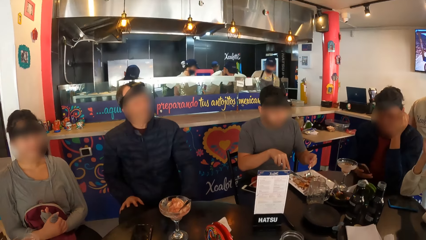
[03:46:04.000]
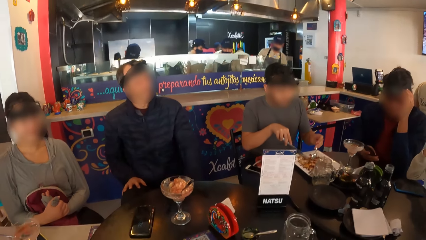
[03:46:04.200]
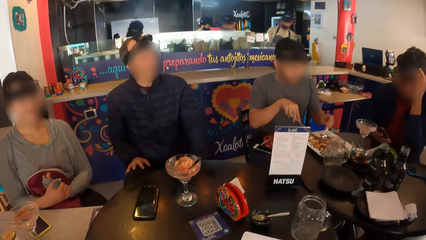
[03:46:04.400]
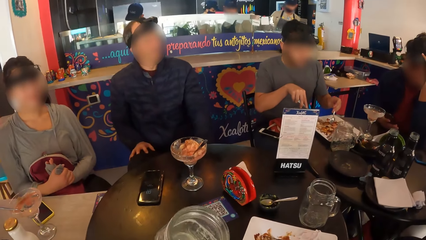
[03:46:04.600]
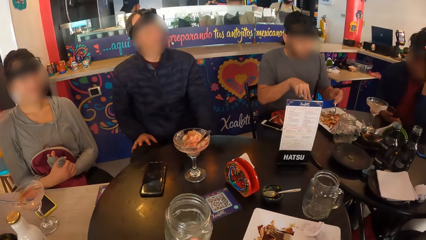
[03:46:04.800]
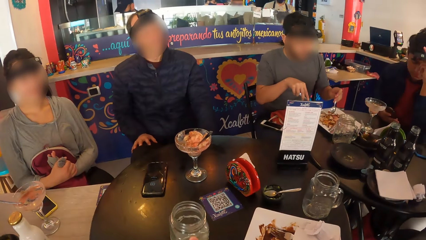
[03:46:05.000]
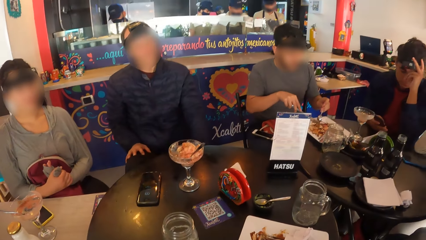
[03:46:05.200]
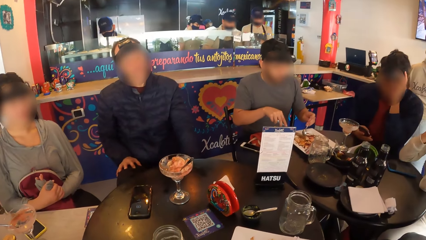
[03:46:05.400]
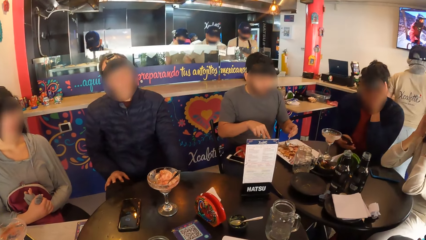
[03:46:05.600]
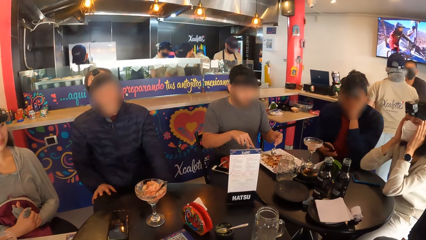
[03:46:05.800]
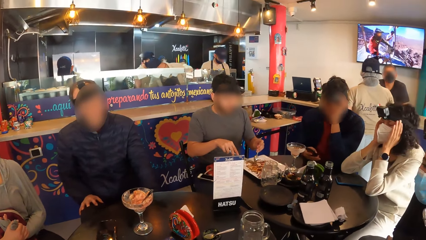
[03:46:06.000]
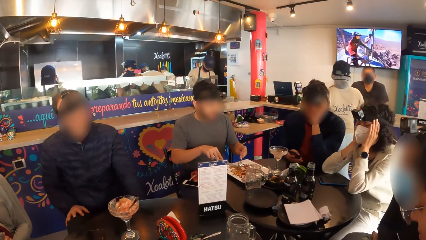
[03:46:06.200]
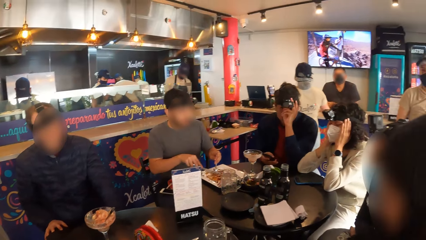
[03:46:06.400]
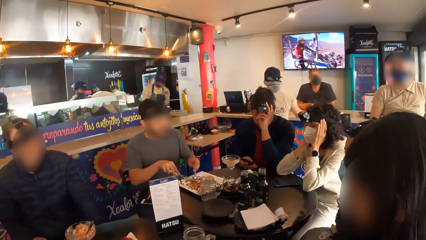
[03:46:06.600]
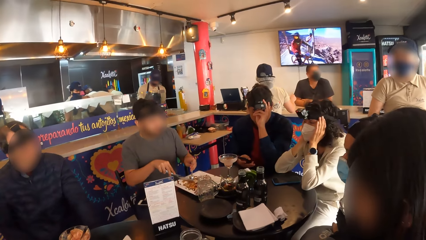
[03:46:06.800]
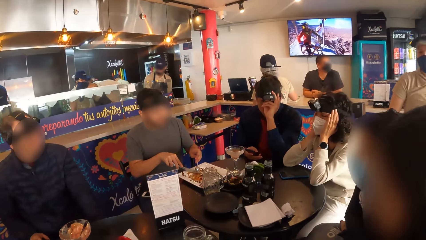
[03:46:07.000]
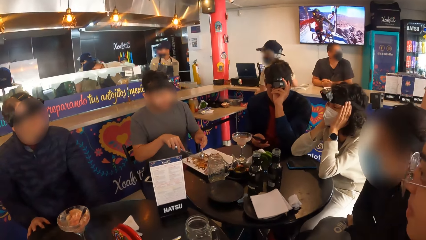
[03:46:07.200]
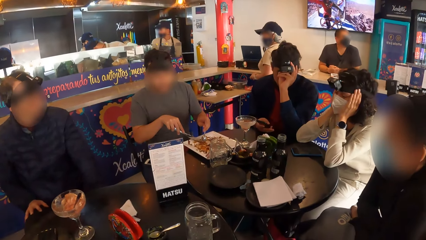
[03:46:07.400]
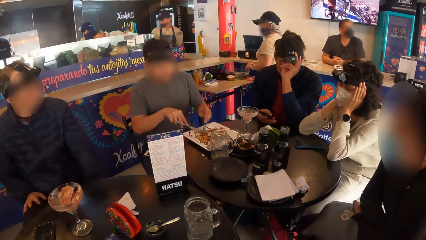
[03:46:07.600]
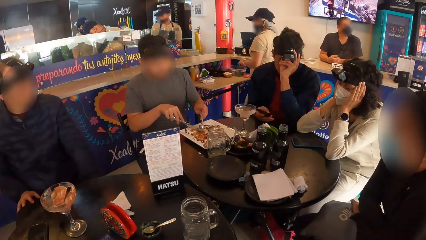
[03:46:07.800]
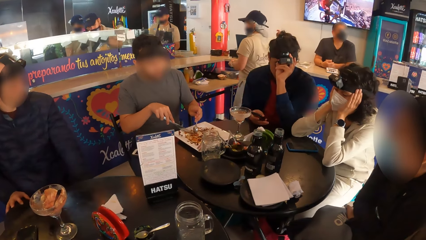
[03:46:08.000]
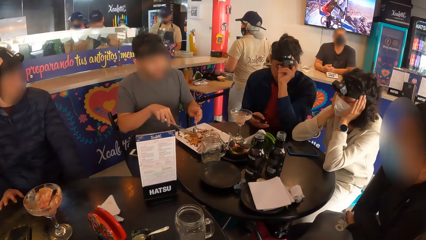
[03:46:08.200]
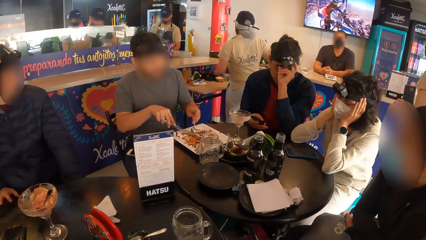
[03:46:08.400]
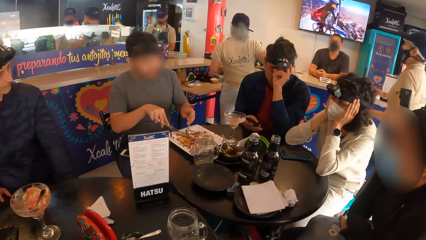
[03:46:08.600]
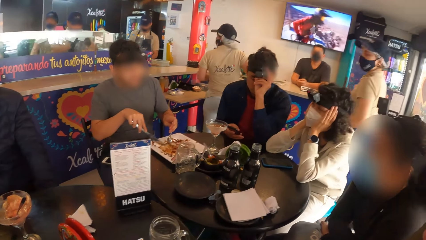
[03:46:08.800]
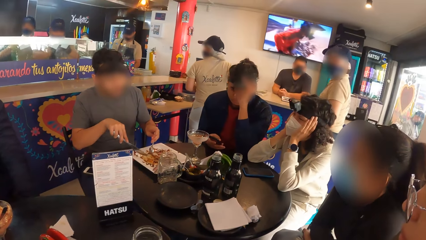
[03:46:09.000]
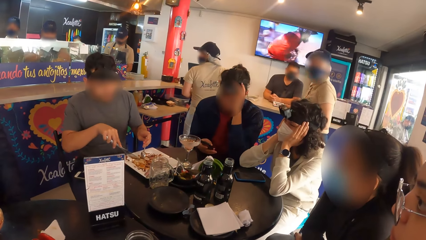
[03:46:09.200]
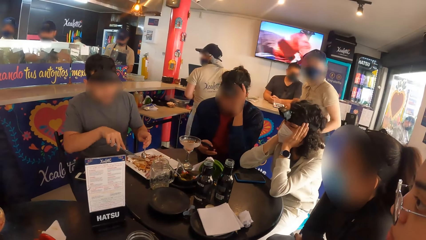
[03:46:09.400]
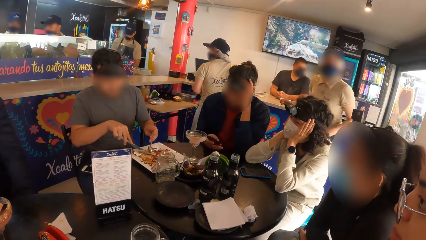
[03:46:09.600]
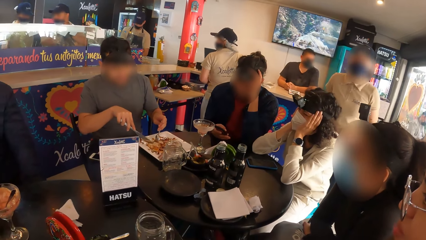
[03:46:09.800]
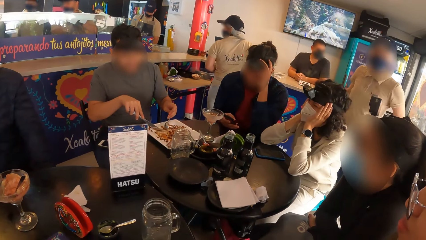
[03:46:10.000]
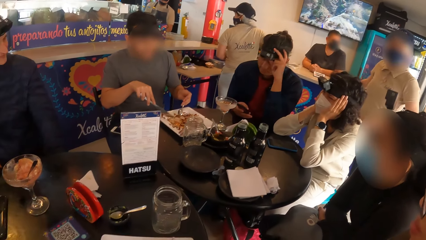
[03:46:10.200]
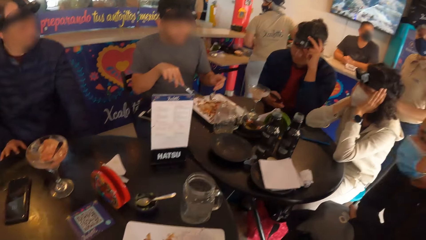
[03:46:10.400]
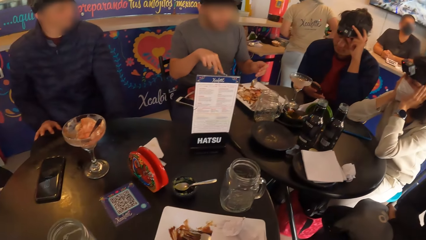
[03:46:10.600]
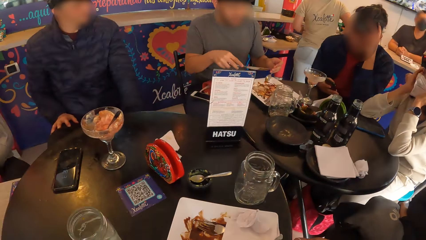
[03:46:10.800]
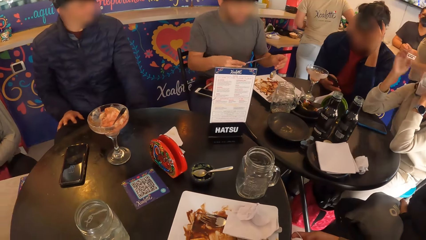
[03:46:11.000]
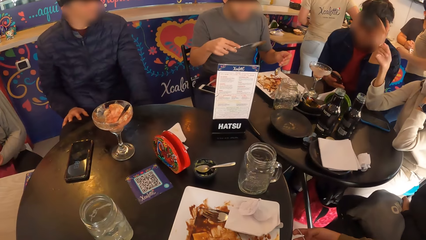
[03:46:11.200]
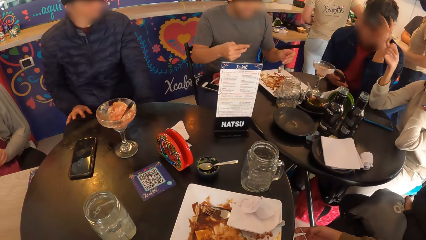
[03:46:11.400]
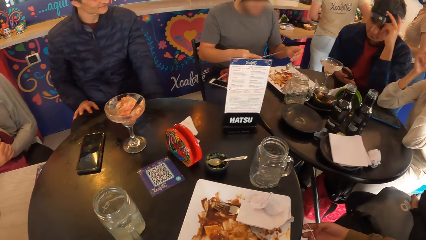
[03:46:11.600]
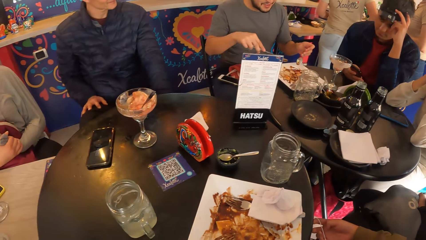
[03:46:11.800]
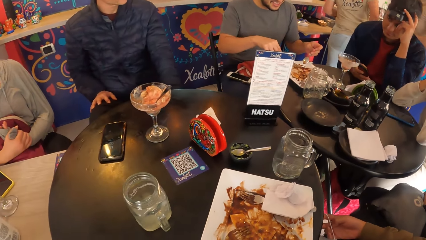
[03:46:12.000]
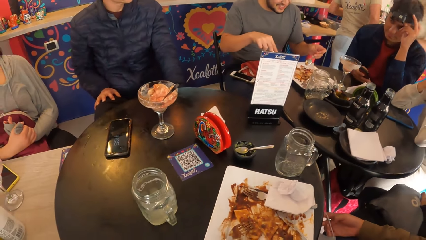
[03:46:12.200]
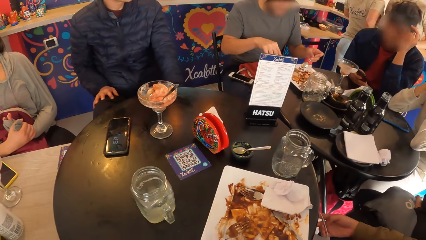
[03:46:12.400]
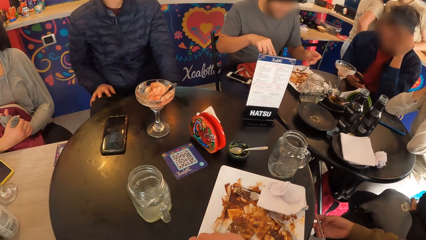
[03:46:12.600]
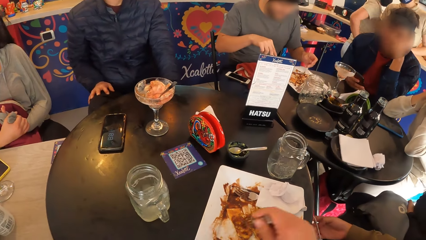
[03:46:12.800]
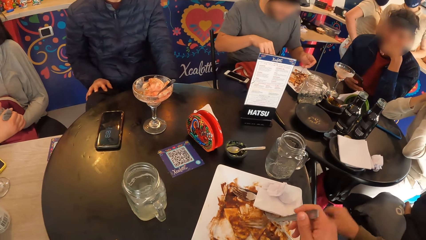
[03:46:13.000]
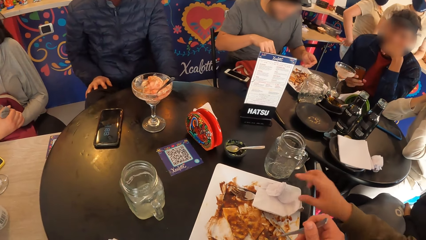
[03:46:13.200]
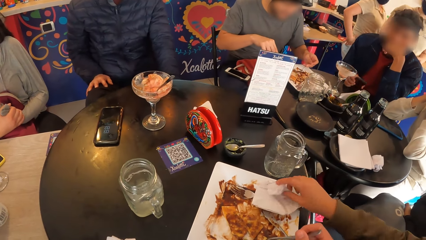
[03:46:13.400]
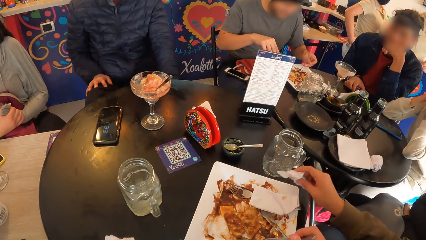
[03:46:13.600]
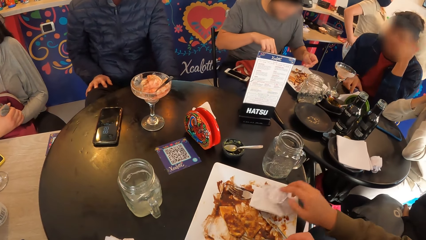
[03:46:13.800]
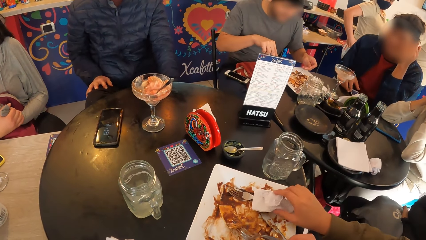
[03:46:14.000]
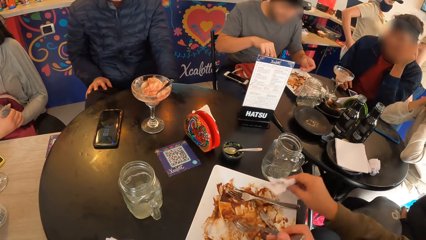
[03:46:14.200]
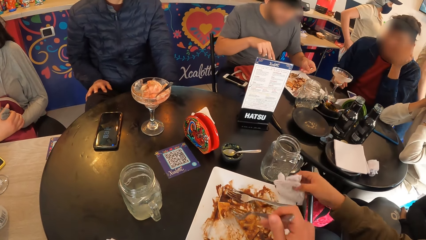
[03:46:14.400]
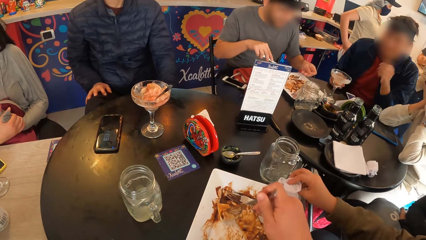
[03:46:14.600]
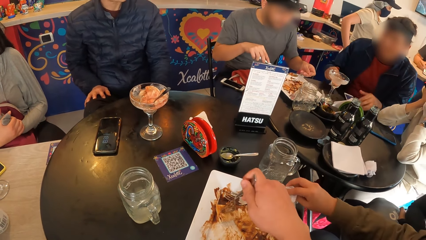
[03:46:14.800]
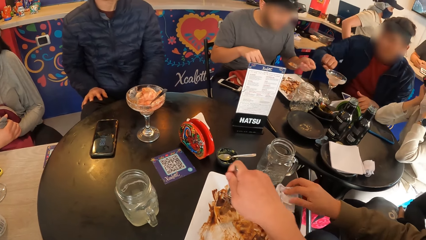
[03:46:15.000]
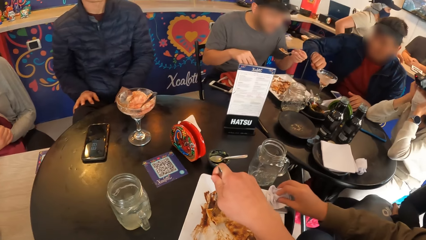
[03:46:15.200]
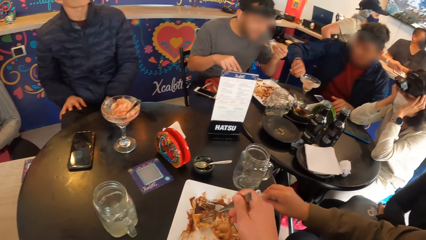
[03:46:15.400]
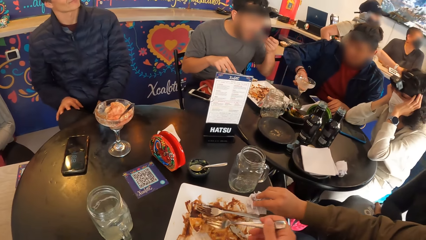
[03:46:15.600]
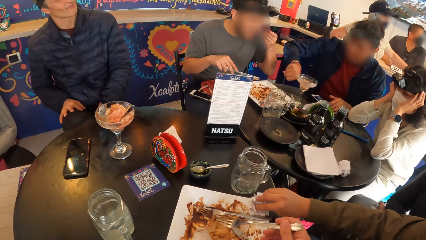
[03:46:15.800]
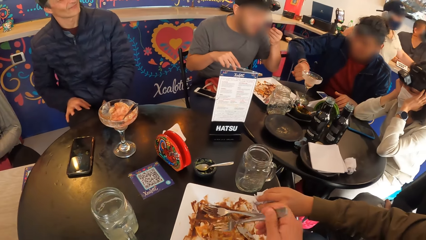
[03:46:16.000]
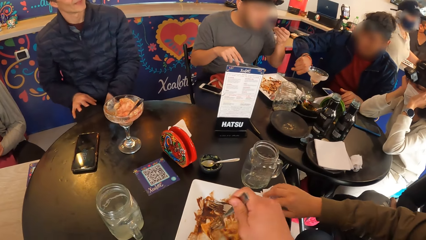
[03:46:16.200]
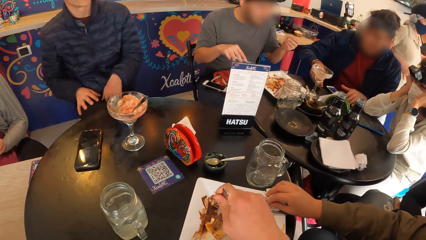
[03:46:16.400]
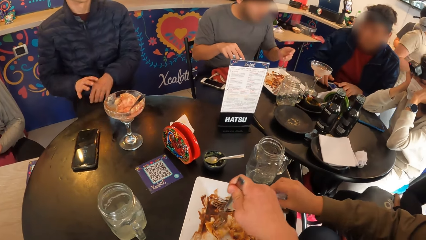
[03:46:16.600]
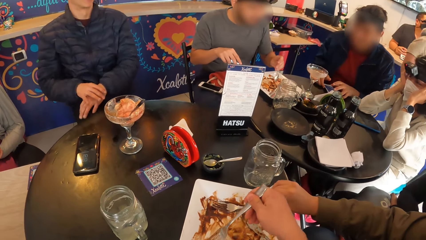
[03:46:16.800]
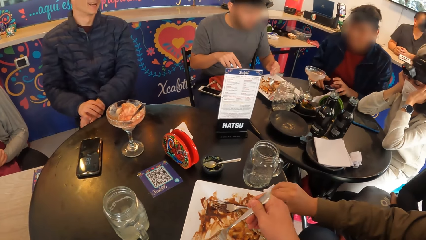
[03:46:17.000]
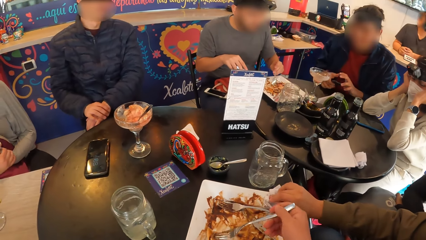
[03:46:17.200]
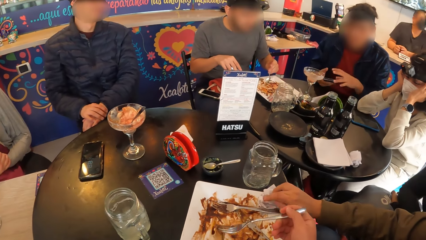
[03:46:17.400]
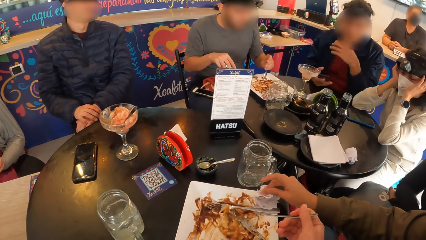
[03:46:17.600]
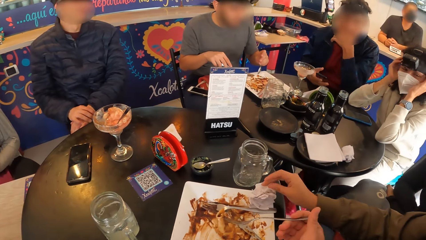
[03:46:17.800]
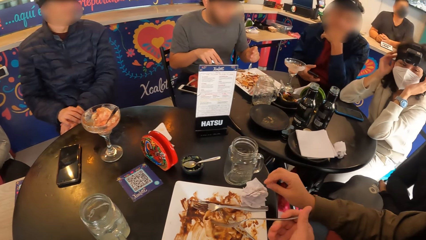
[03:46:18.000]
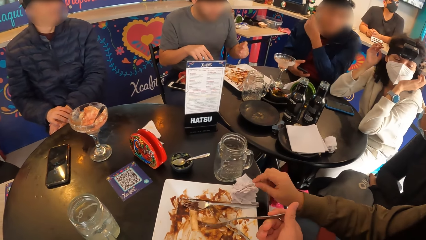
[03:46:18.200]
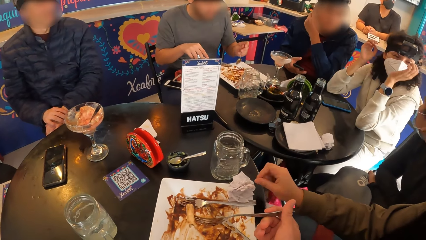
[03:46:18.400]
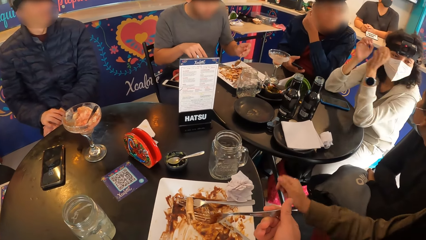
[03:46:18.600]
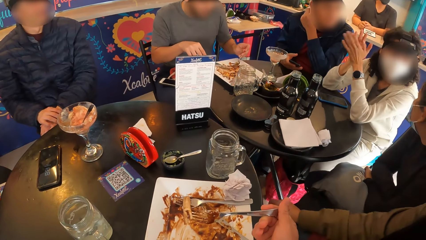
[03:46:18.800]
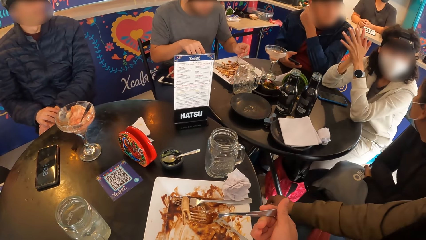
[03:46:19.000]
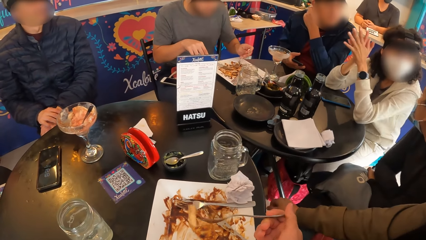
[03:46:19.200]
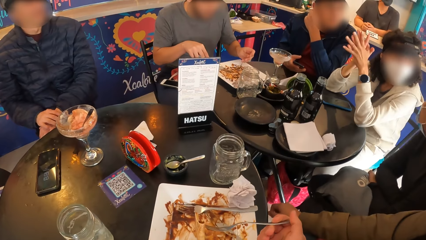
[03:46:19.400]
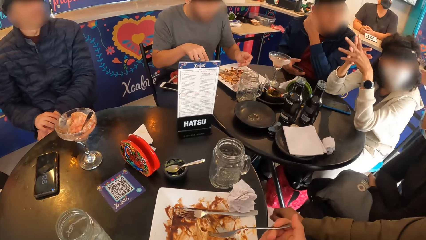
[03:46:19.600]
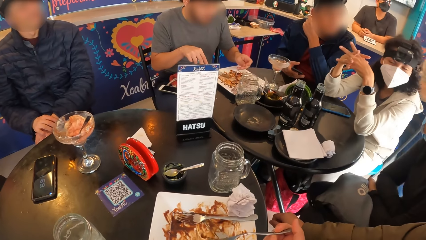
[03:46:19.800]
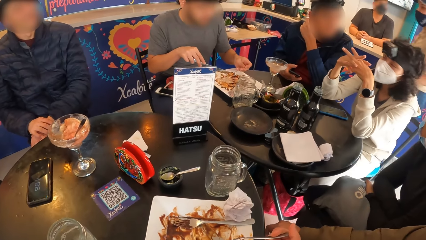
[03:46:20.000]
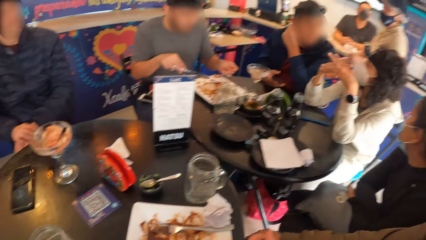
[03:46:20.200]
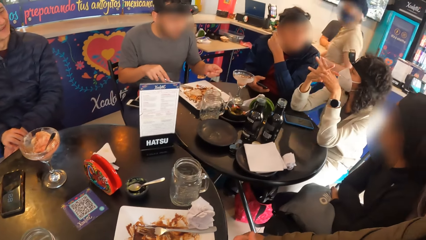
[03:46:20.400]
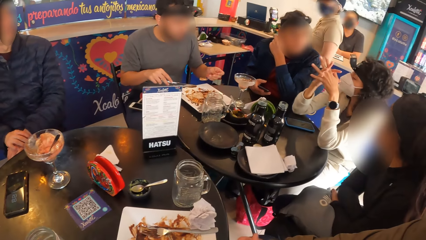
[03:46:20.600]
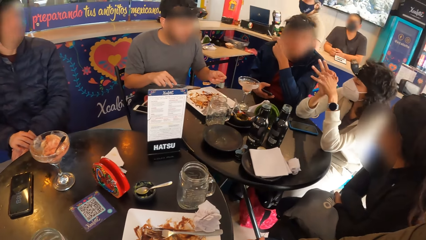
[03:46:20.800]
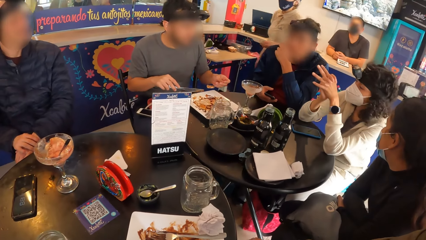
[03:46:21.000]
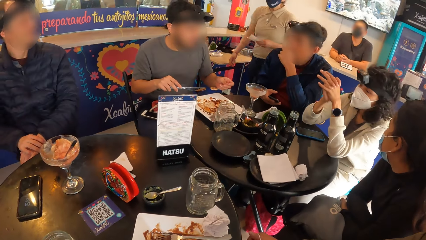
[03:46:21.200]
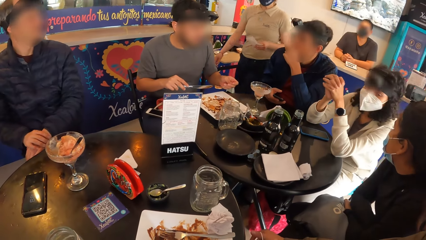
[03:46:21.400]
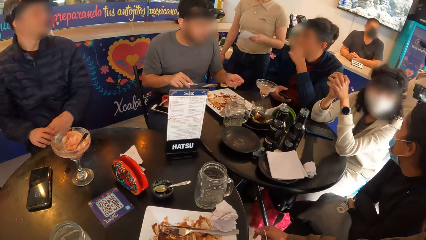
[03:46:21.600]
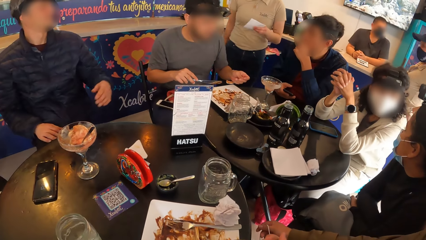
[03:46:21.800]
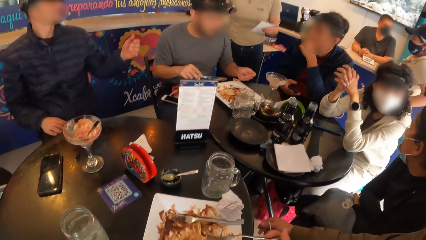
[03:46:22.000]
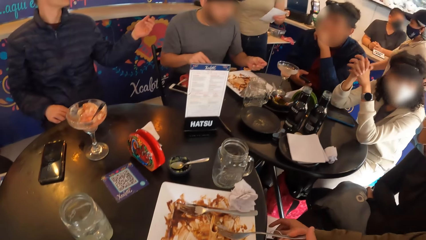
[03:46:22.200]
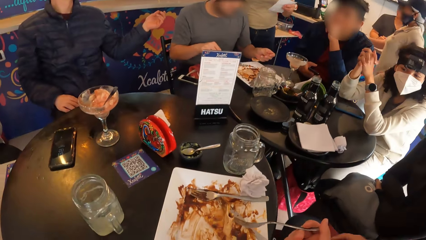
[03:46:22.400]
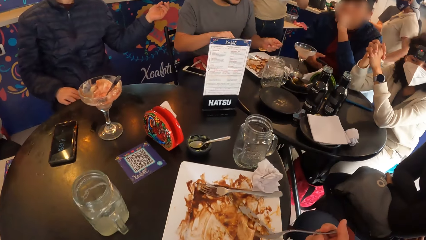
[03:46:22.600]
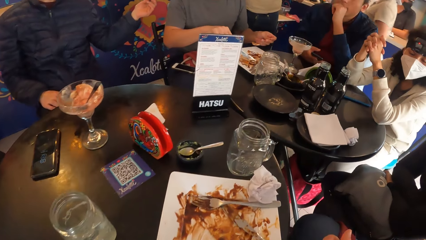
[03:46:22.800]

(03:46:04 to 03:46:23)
The camera wearer lowers the glass of water or jug in his right hand on the table. A woman gesticulates with her right hand. The woman interacts with a man. The camera wearer does something. He picks up the fork on the plate on the table with his right hand. Another man puts the phone in his right hand on the table. Another woman cleans her right hand with the serviette on the plate on the table. The first man loads chicken from the plate on the spoon in his left hand. A woman picks serviettes from the table. The camera wearer takes chicken in the plate on the table with the fork in his right hand. The first man puts the chicken in the spoon in his left hand in his mouth. The second man gesticulates with his right hand. The camera wearer does something with a knife. The second man picks up the phone on the table with his right hand. The first woman interacts with a third woman. The third woman interacts with the first woman. The first man loads chicken from the plate on the spoon in his left hand. The camera wearer raises the fork in his right hand towards his mouth. He eats food with a spoon on the right hand. A waitress walks to the table with a paper in her left hand. A third man interacts with the waitress.
